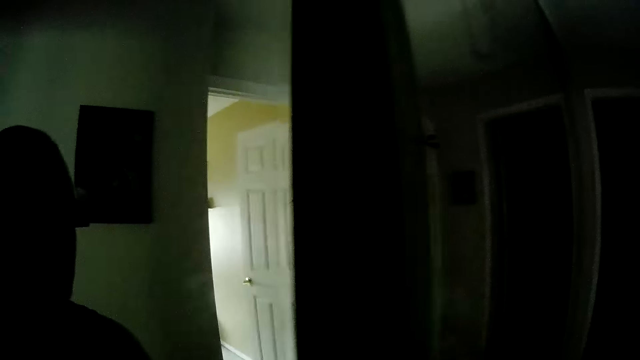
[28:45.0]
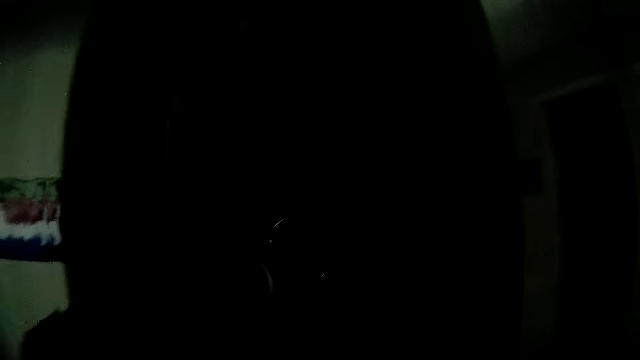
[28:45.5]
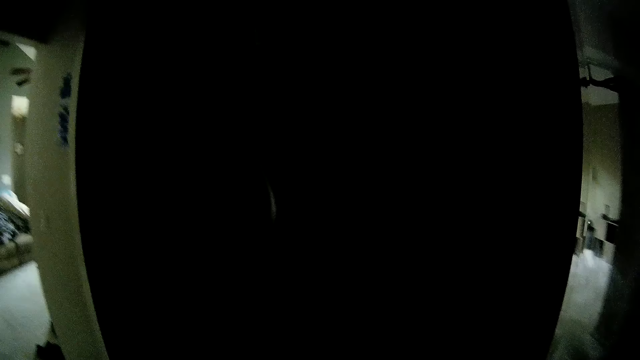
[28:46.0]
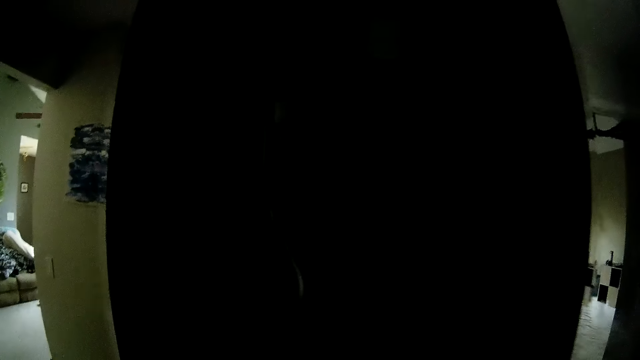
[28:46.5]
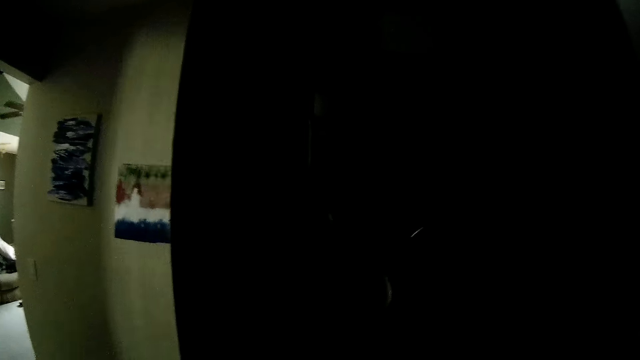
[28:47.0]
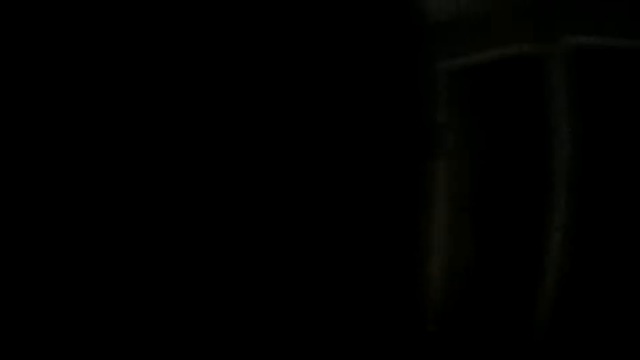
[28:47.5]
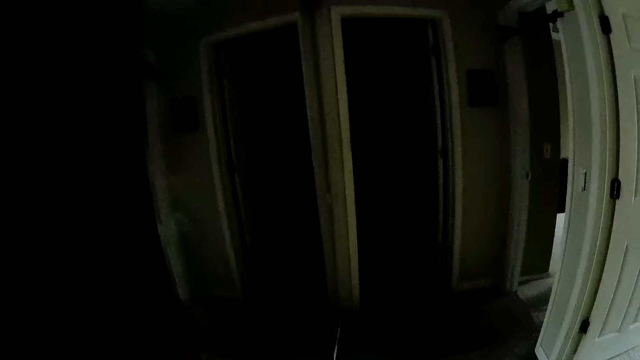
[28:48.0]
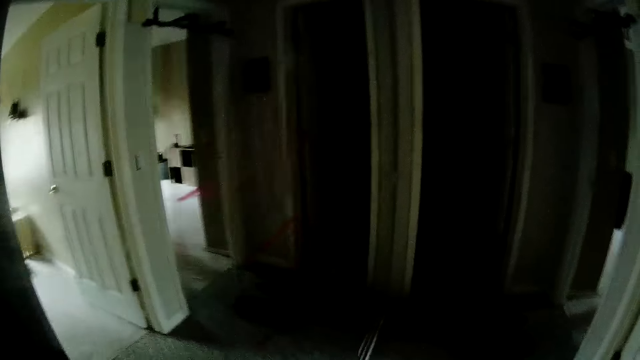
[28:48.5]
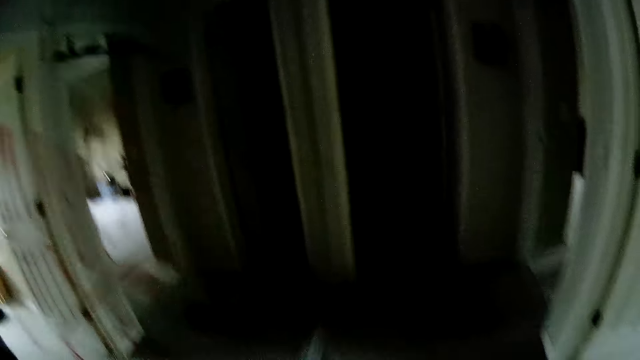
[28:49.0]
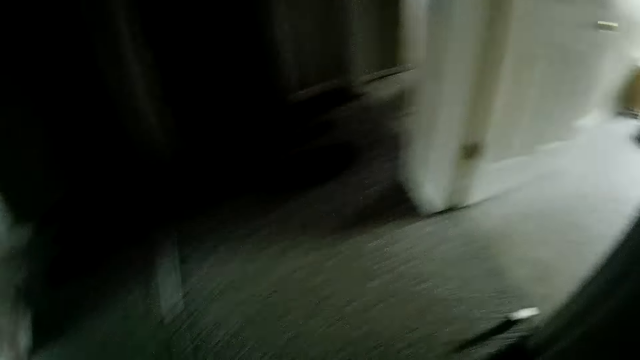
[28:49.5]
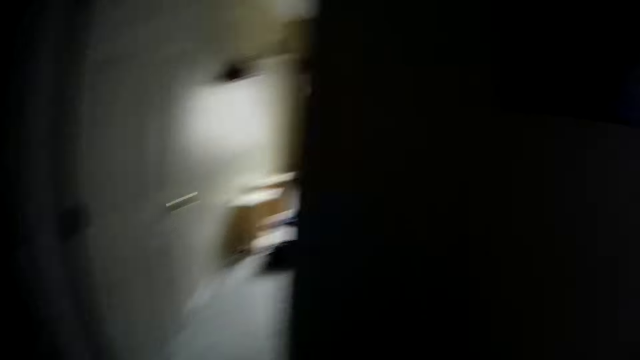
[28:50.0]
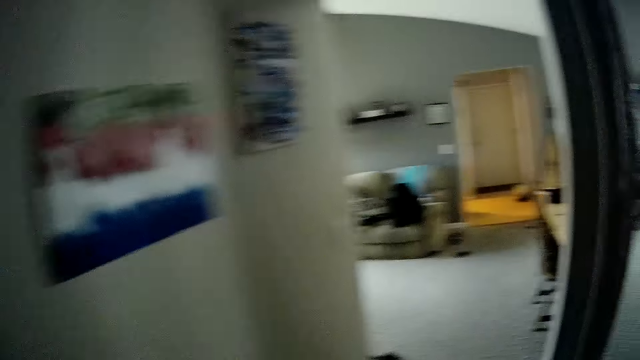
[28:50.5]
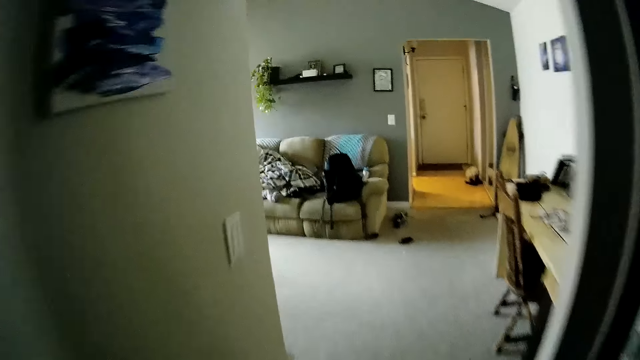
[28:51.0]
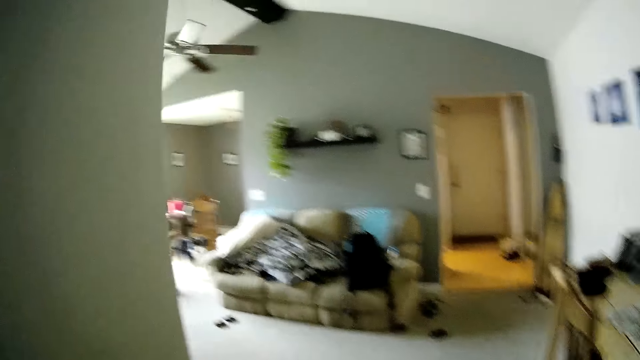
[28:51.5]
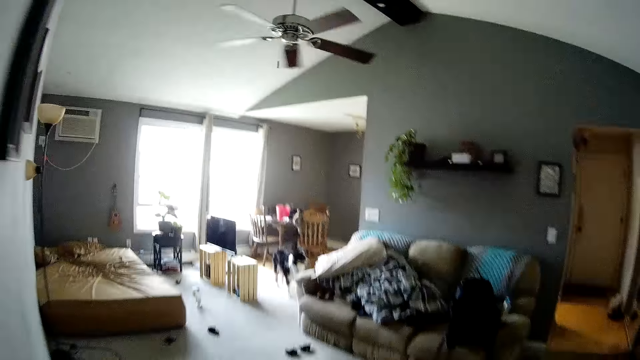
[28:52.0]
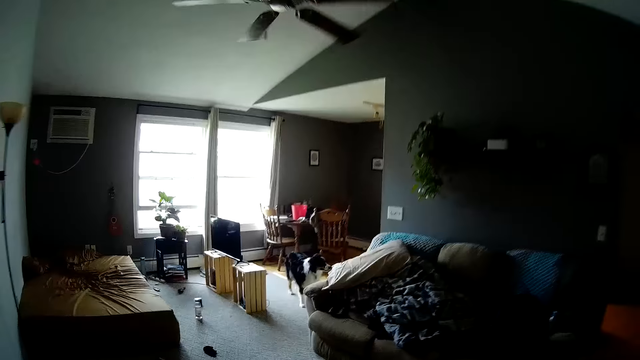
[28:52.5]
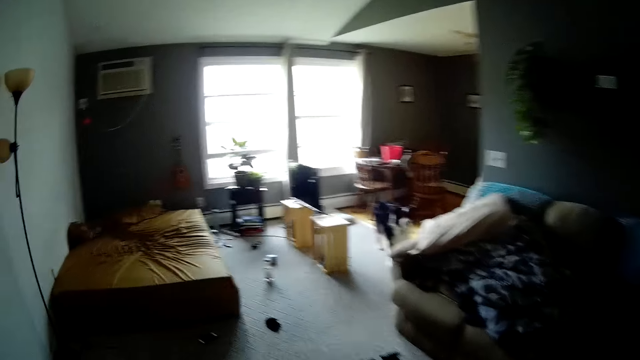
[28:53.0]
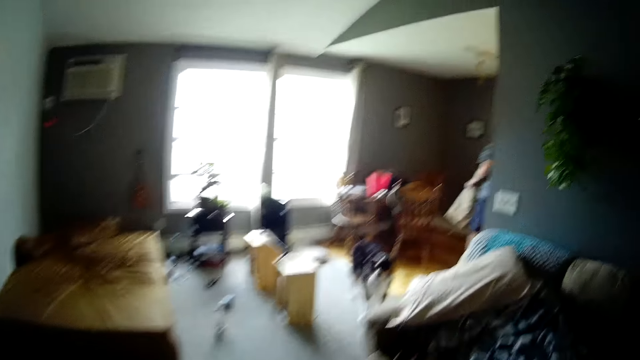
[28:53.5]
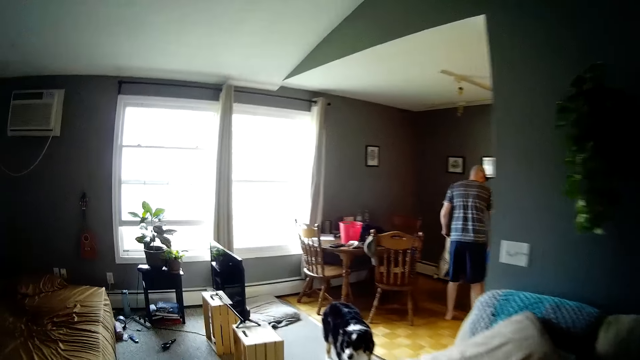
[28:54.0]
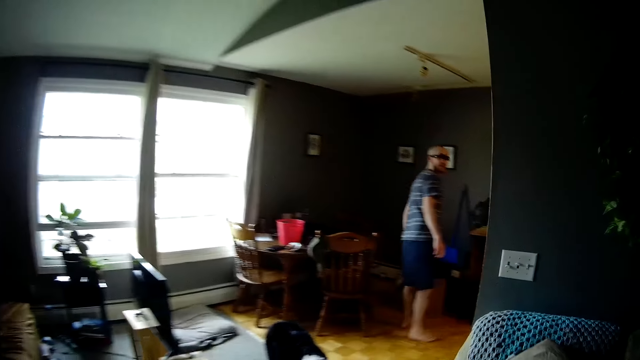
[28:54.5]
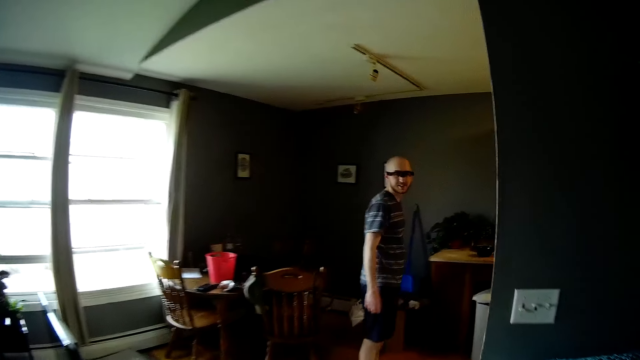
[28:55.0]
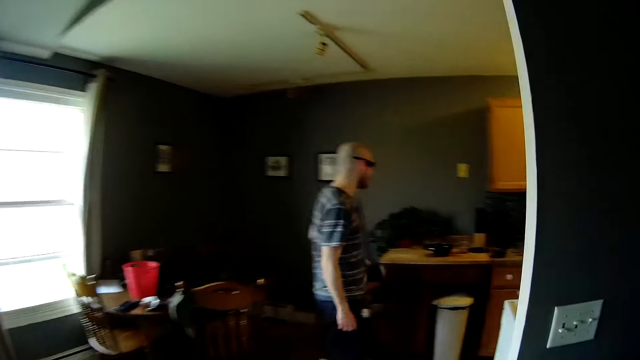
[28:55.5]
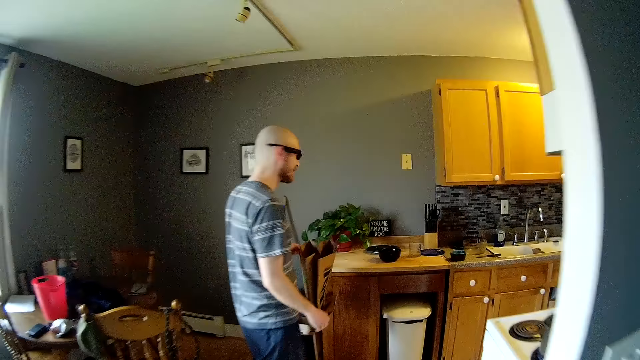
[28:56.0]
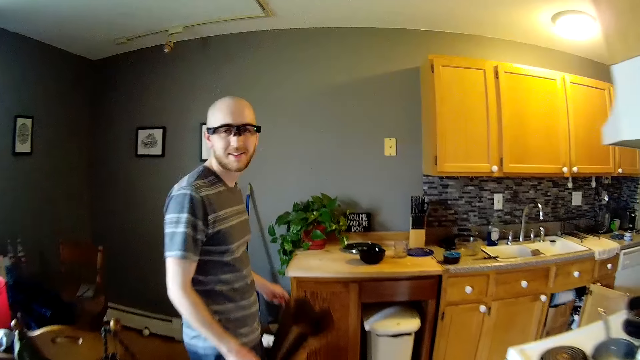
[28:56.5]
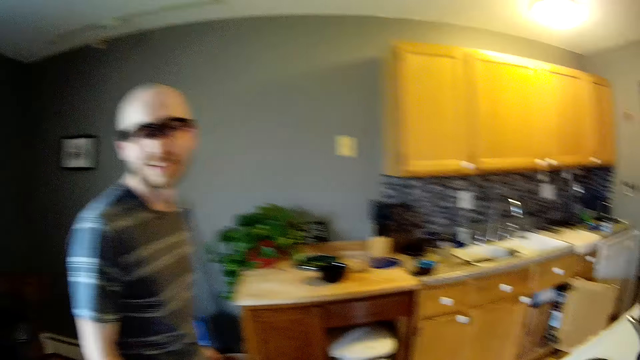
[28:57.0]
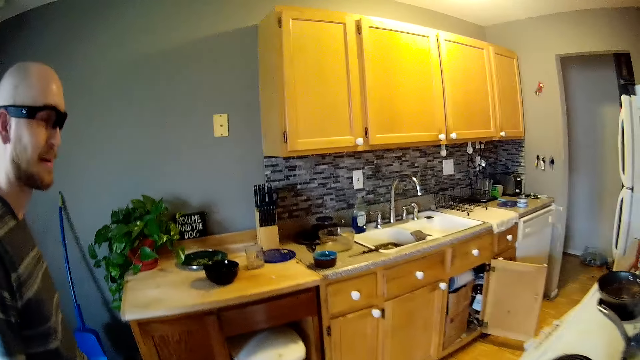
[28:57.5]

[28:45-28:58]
The camera wearer flips a door with her hands. She closes a wardrobe. She walks inside the house. A man holds a paper bag with his left hand. The man interacts with the camera wearer. The camera wearer converses with the man.

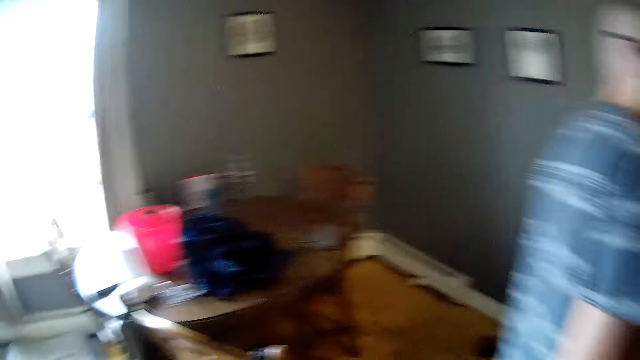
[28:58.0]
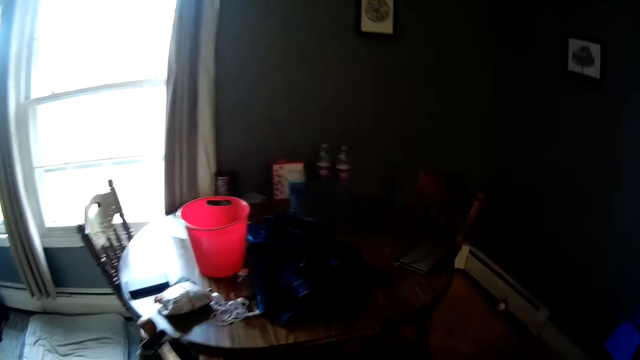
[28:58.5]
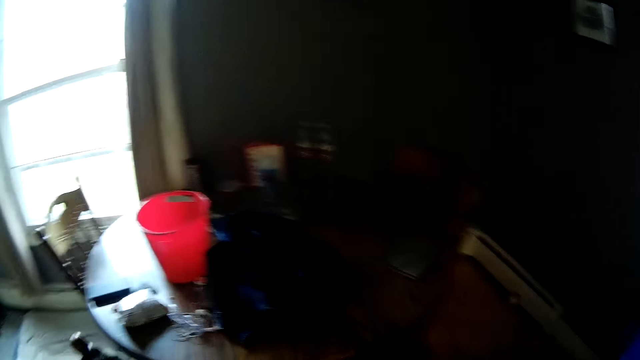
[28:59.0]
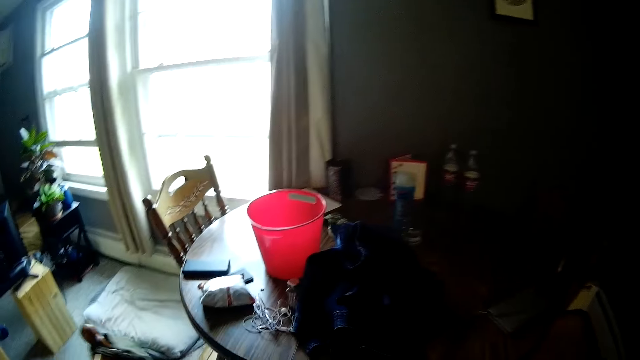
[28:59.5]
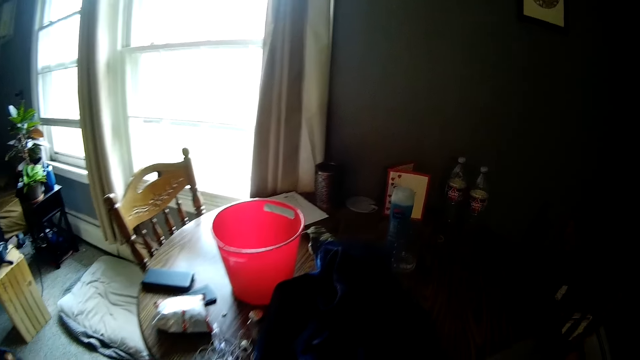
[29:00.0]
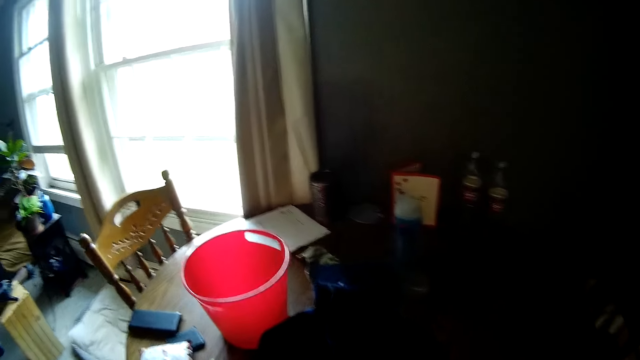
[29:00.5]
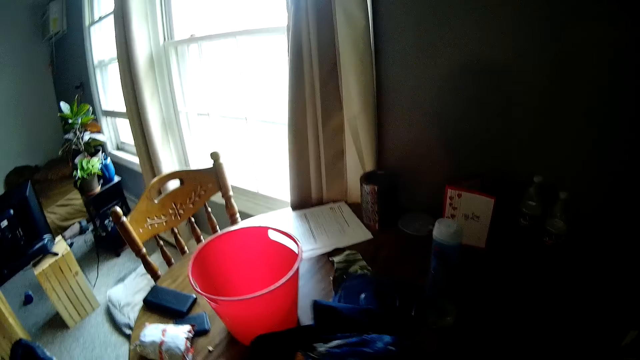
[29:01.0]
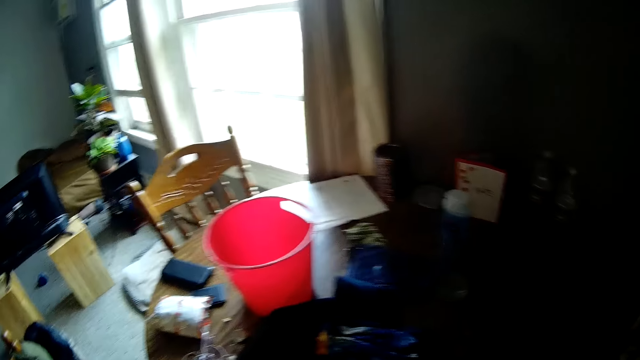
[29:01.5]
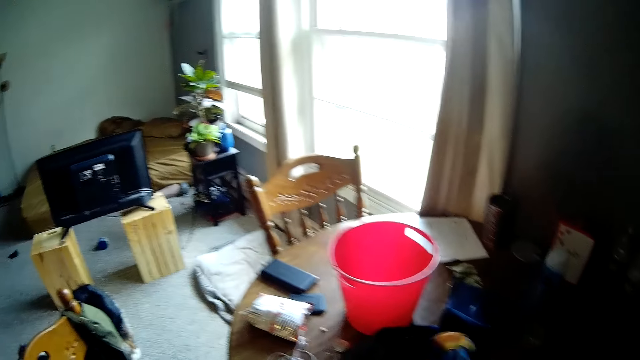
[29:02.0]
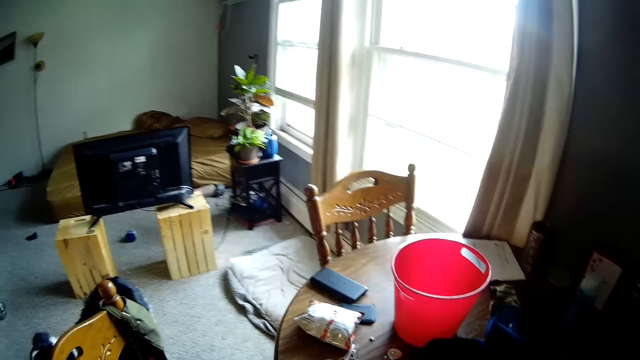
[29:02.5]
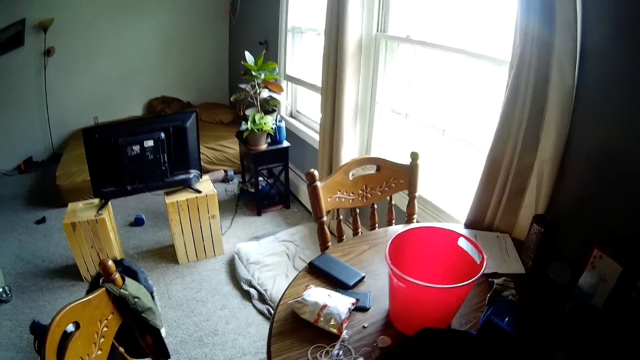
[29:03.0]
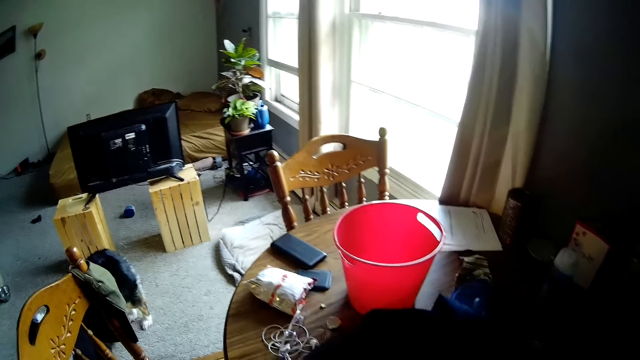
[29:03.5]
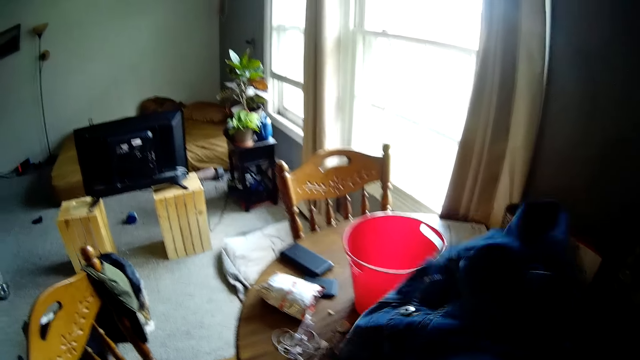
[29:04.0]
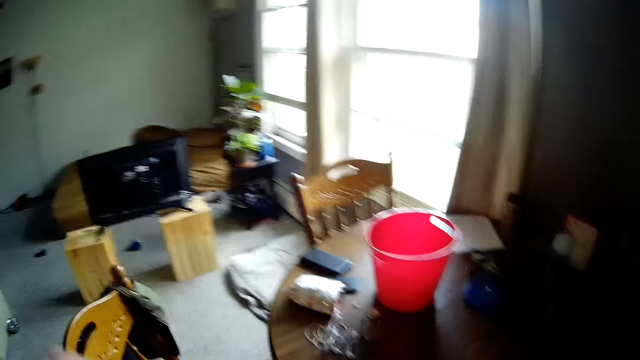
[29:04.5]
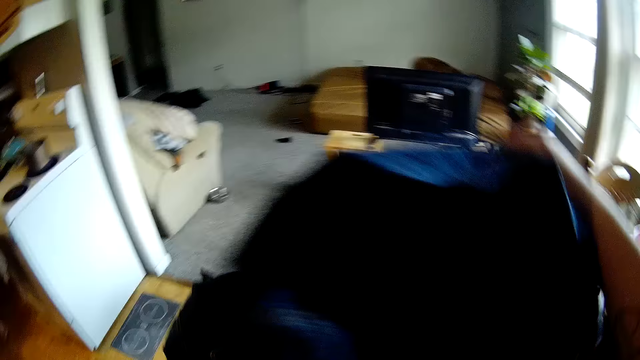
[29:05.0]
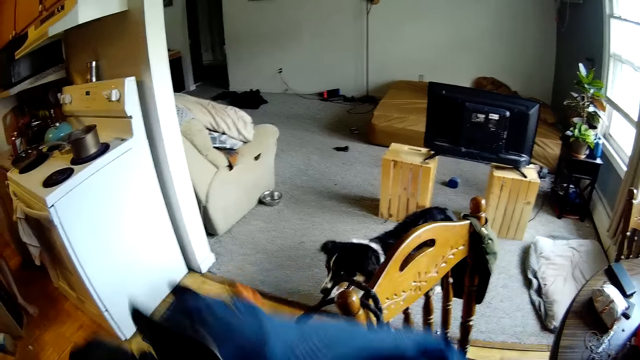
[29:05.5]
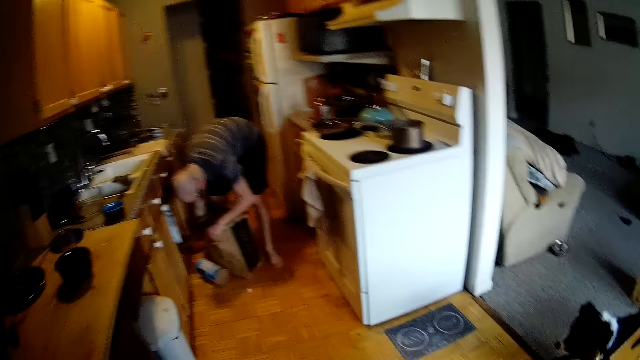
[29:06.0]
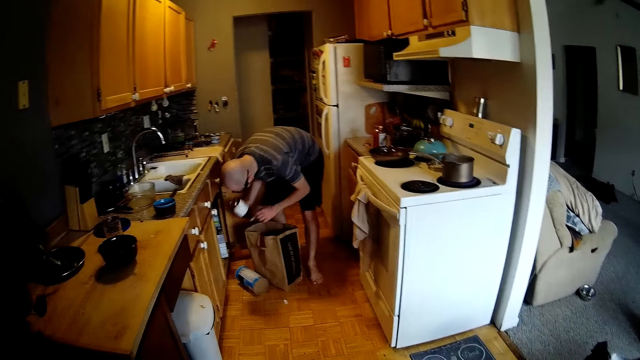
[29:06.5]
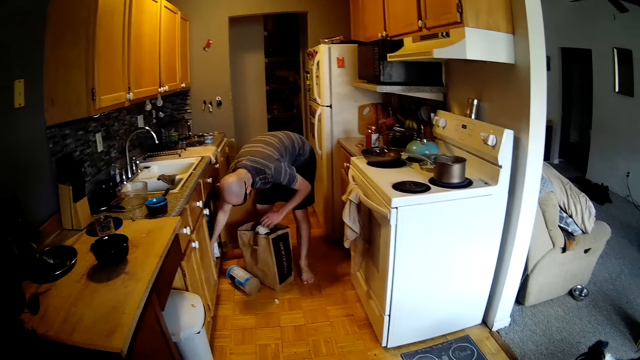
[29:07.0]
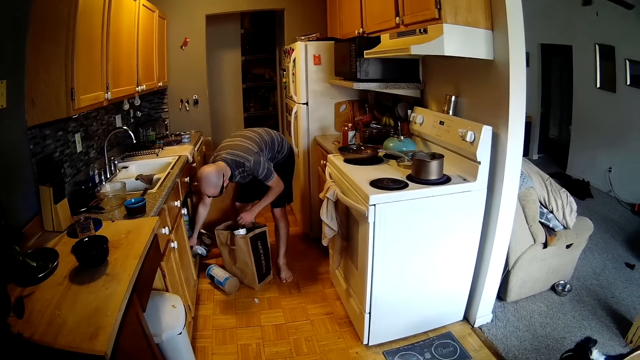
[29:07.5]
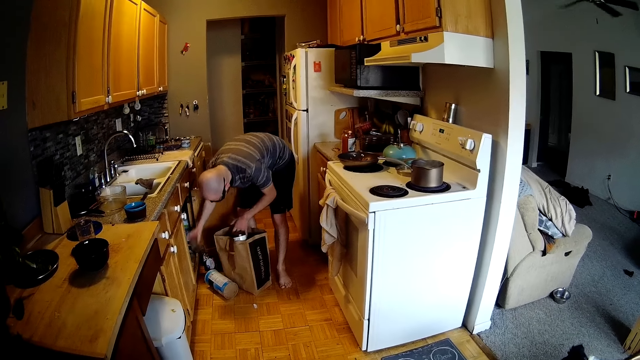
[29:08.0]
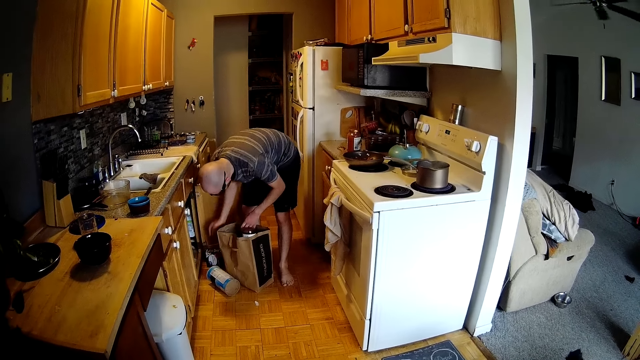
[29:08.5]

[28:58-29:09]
The camera wearer moves a chair with her left hand. She touches the cloth on the table with her right hand. She takes the cloth from the dining table with her right hand. She flips the cloth with her right hand. She raises the cloth with her right hand. A man holds a paper bag on the floor with his left hand. The man puts some containers in the paper bag with his hands. The camera wearer picks plastic containers from the floor.
